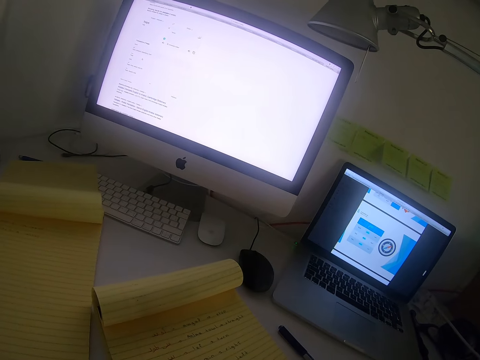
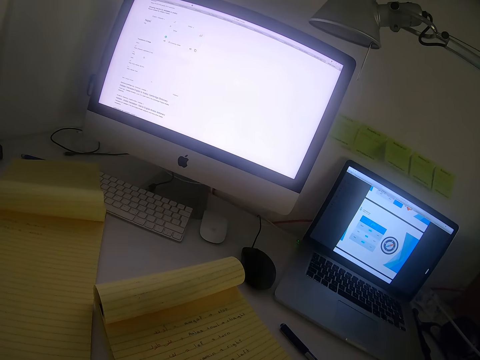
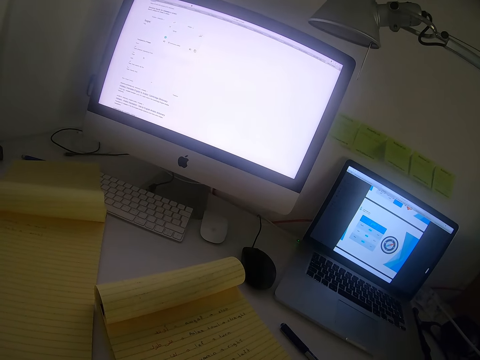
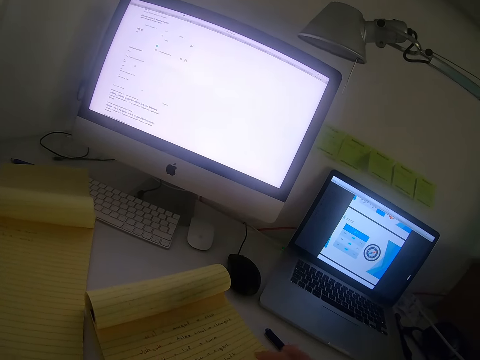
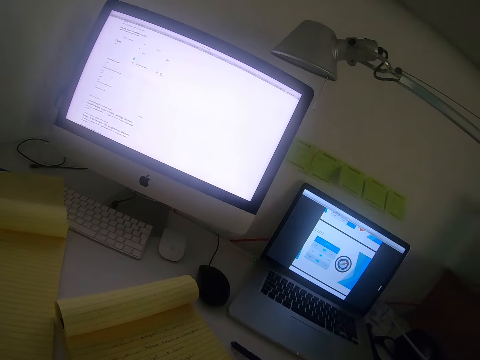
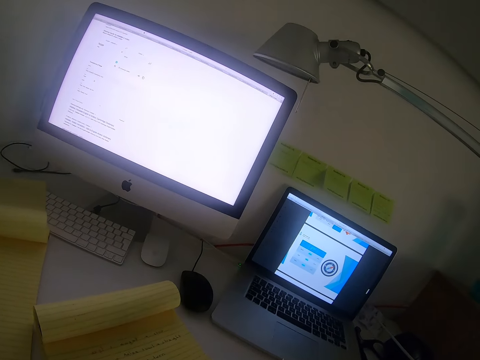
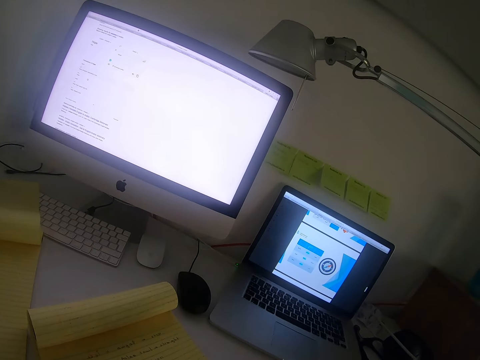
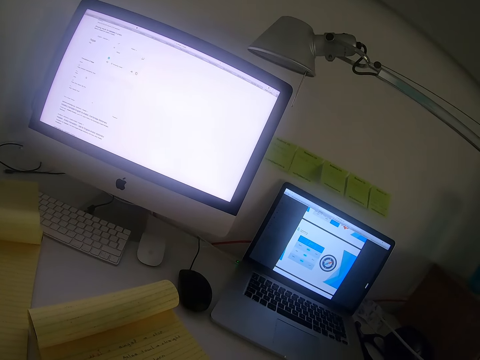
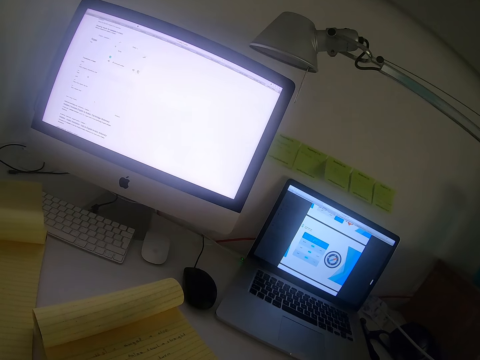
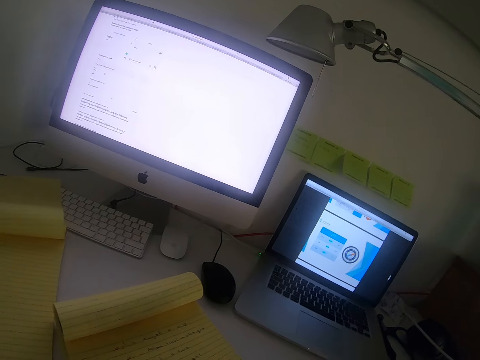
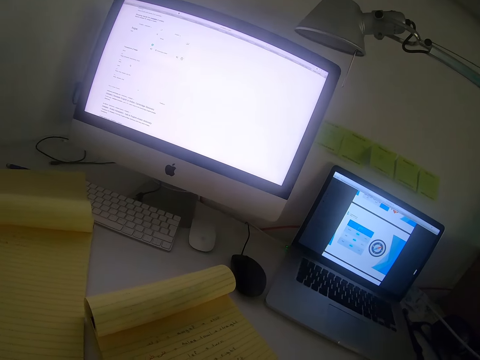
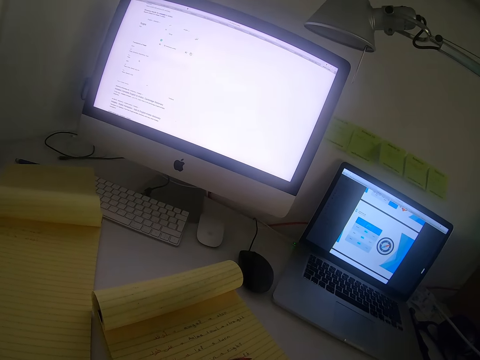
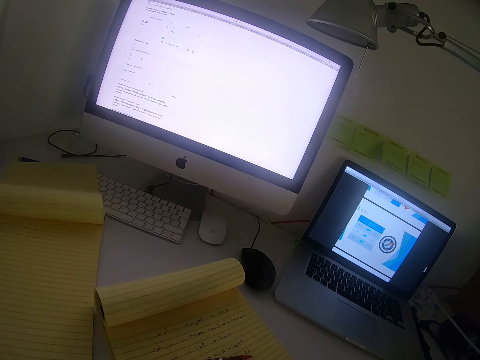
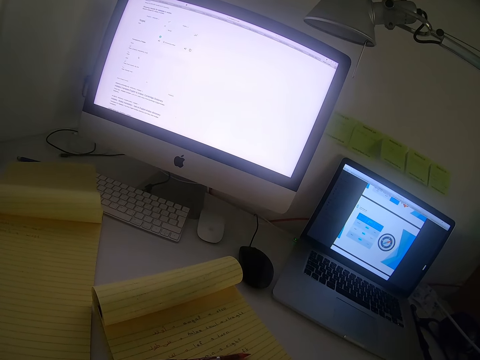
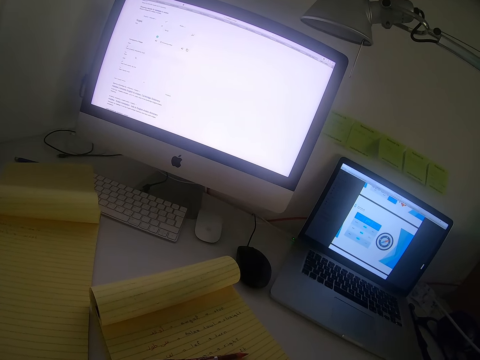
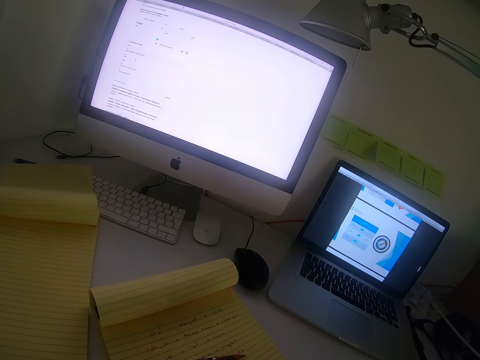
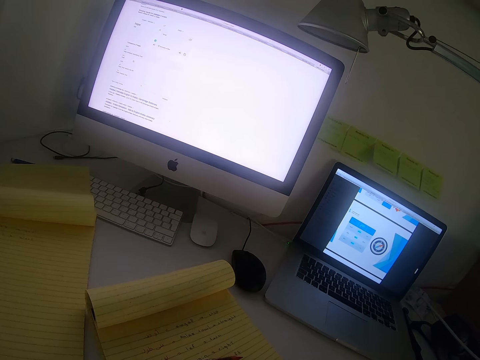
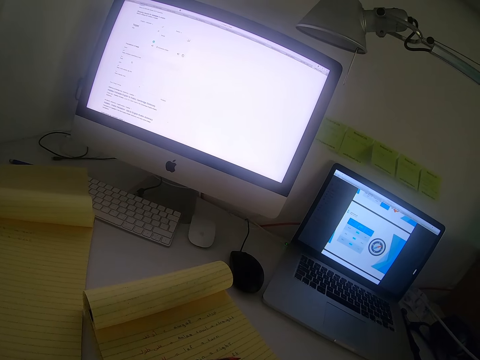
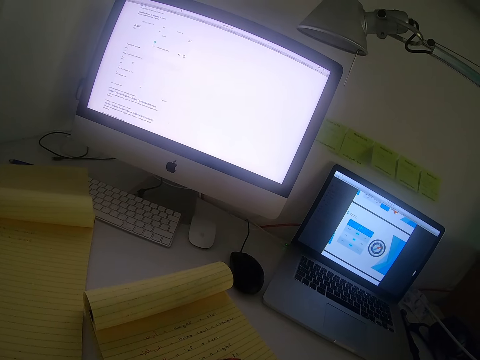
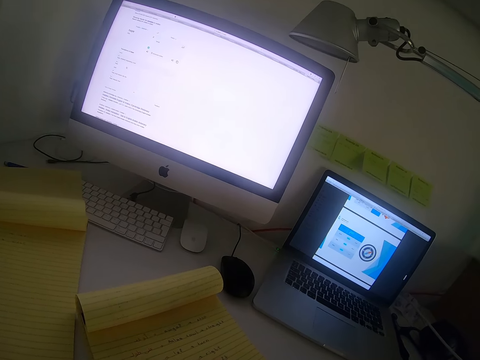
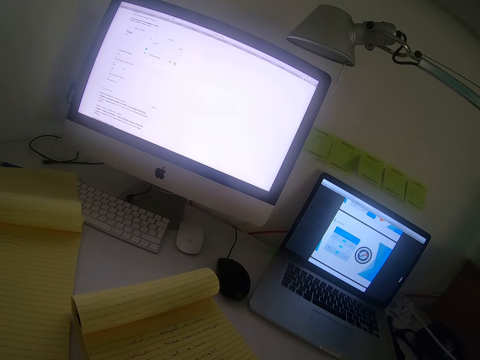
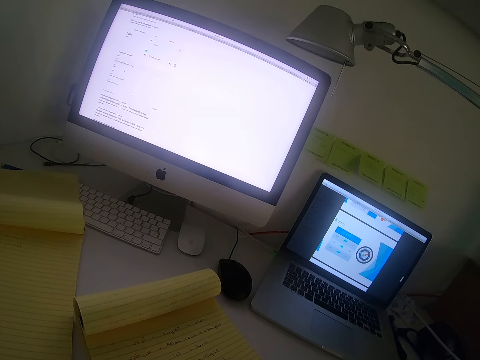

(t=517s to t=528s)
The camera wearer swings a hand. They put a pen on the table. They pick up the pen. They stare at the laptop.

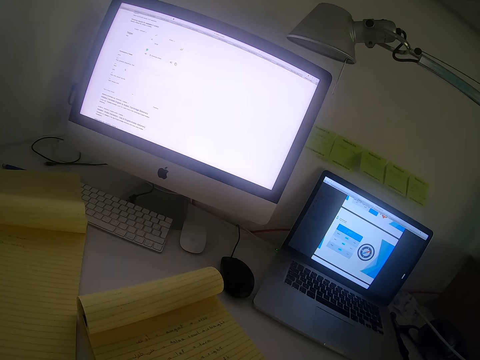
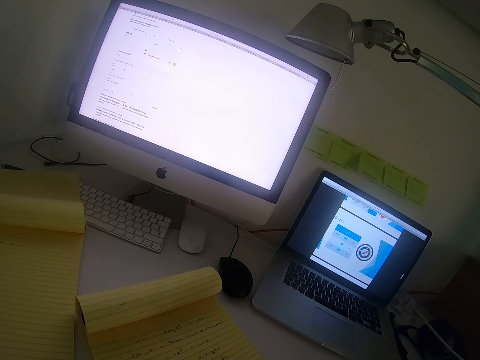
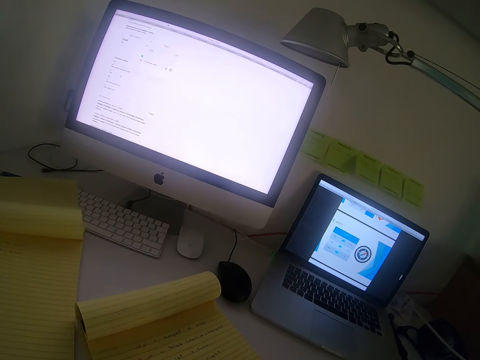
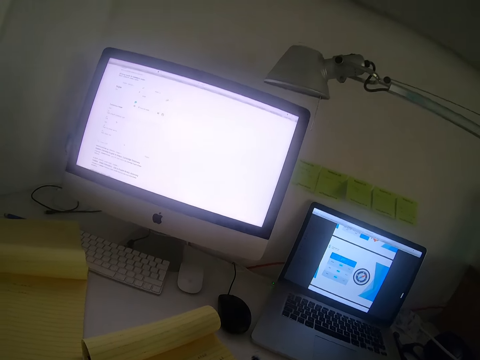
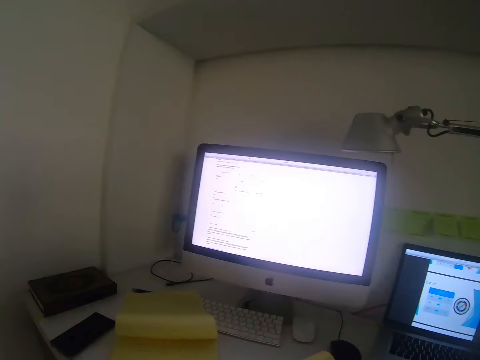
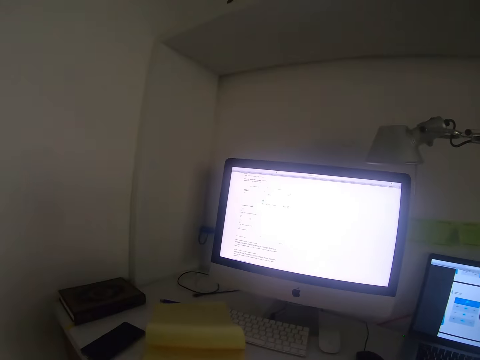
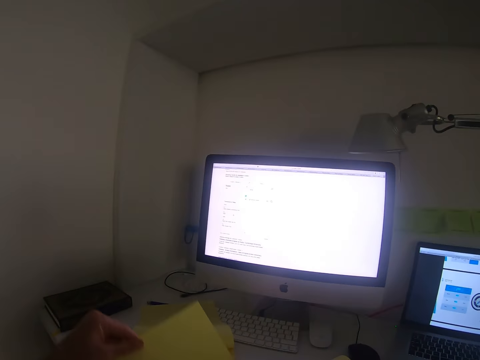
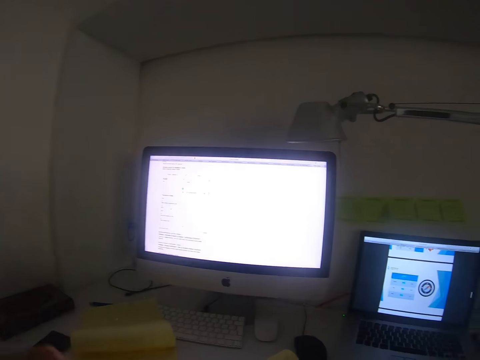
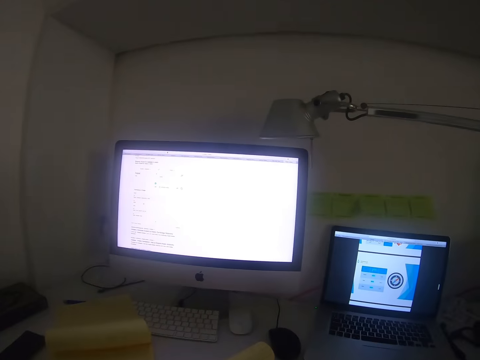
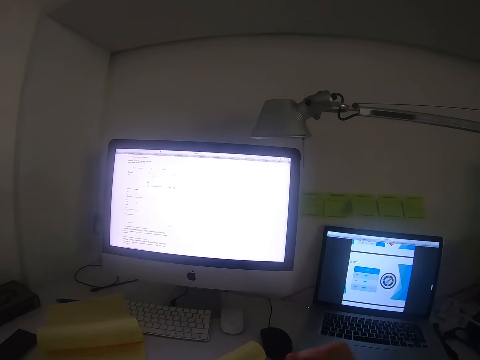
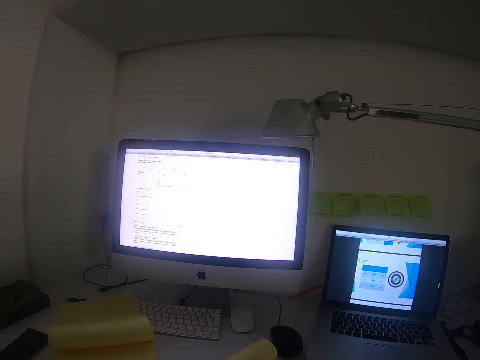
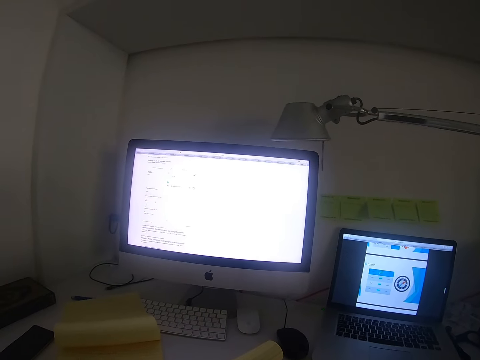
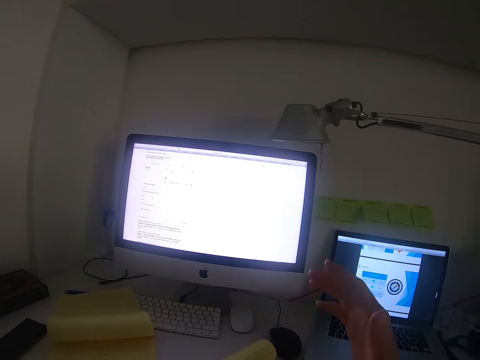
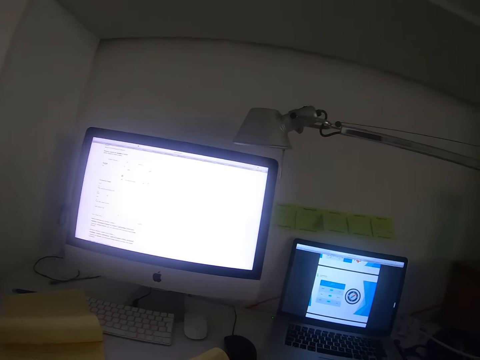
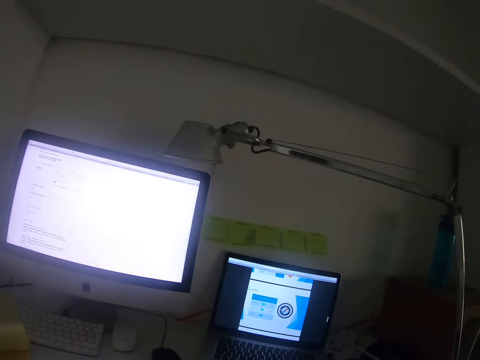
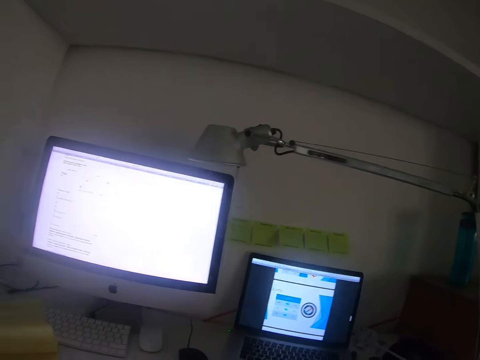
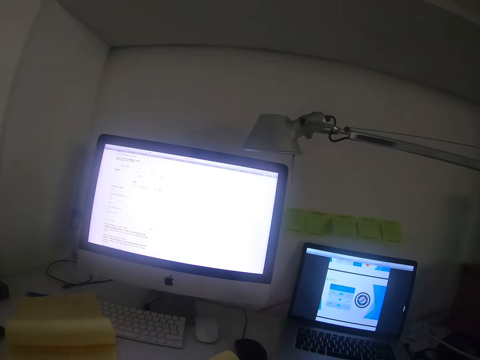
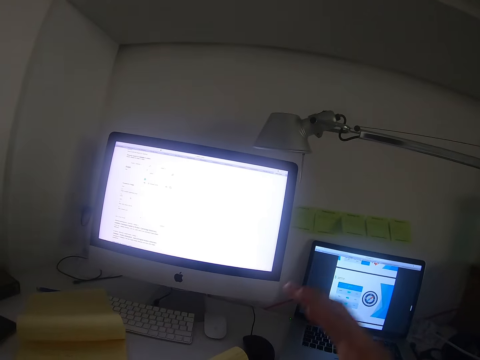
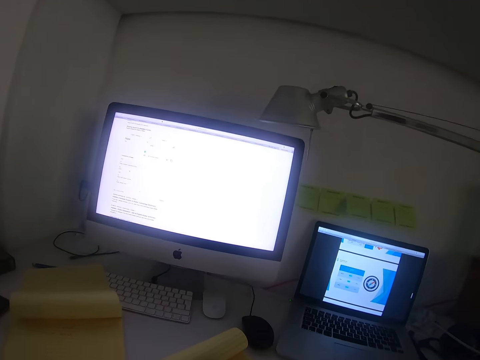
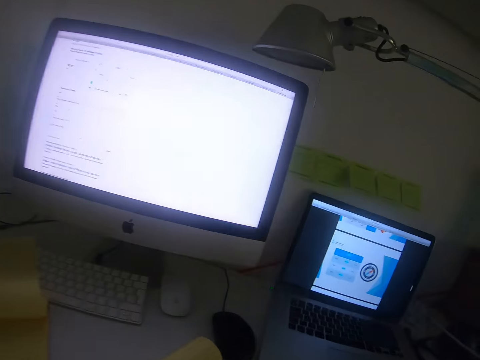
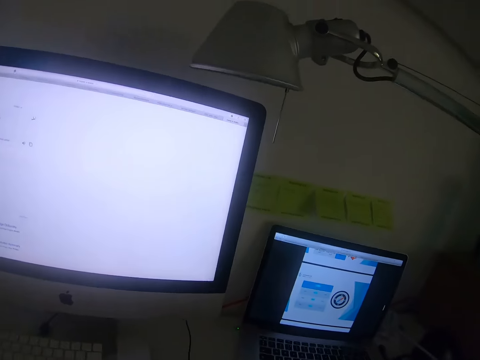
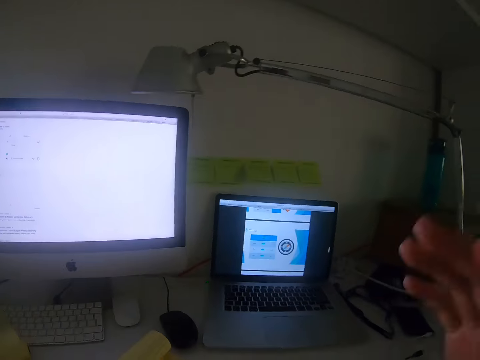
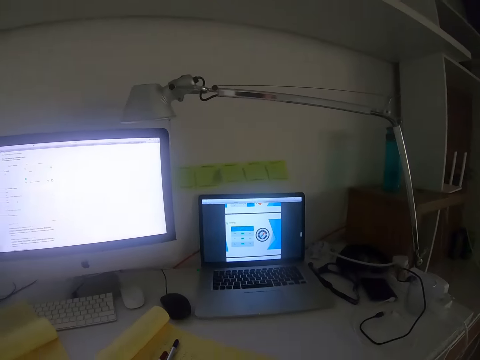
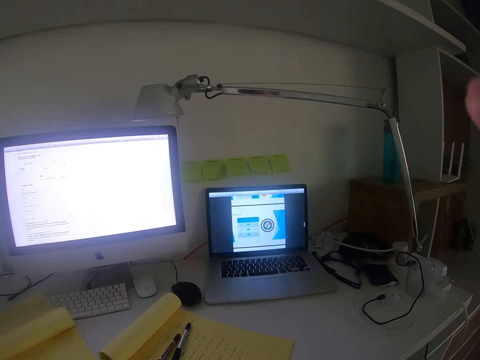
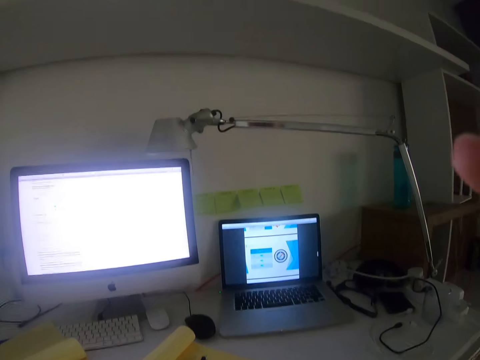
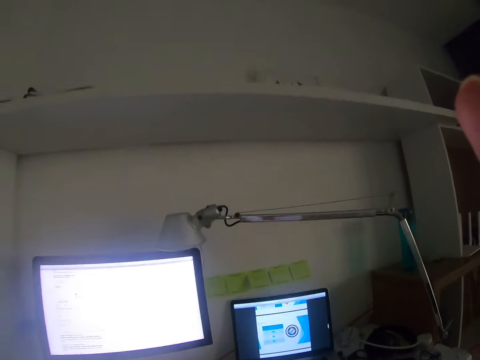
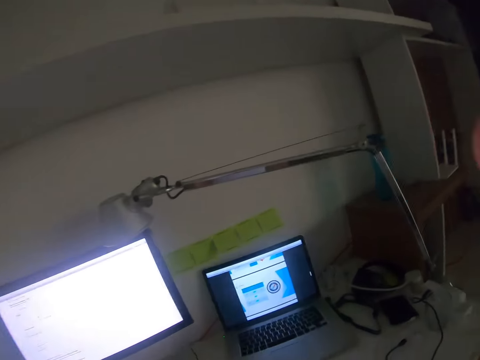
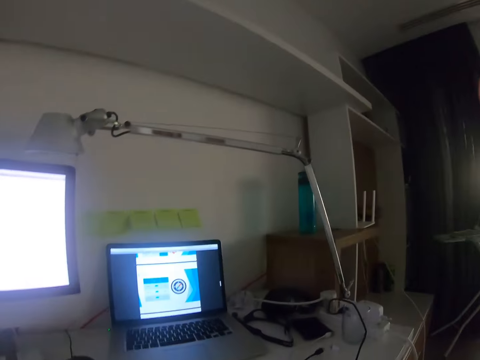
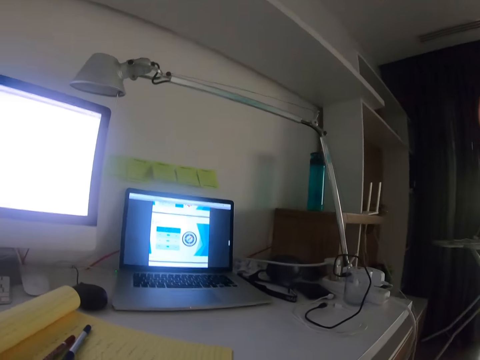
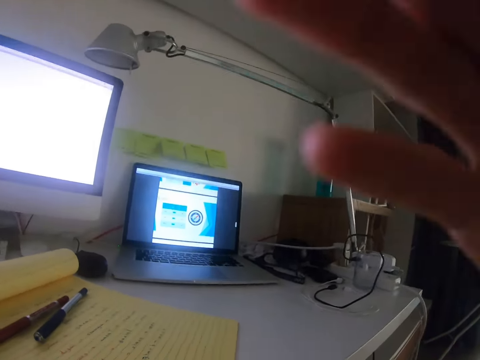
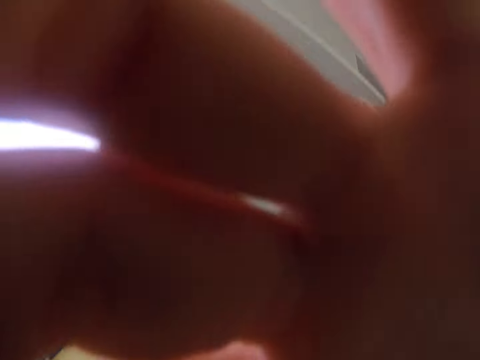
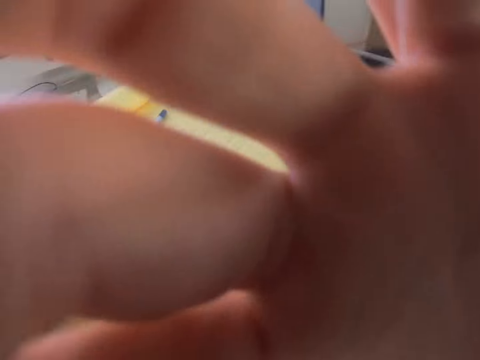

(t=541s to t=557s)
The camera wearer writes on the exercise book. They put a pen on the table. They stare at the monitor. They hold the page of an exercise book. They pick up a page of the book. They swing a hand. They stare at the laptop. They swing a hand. They touch something. They handle a camera.
